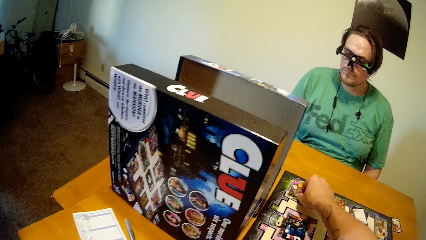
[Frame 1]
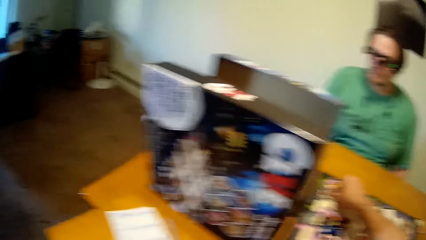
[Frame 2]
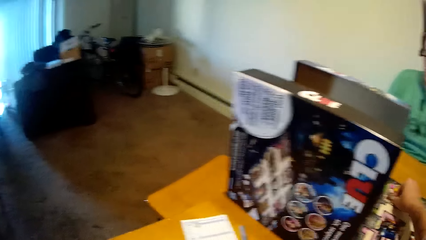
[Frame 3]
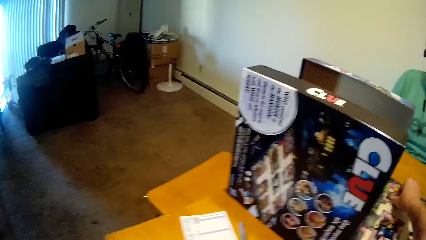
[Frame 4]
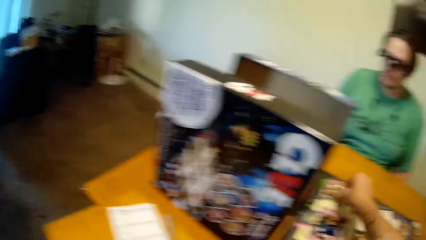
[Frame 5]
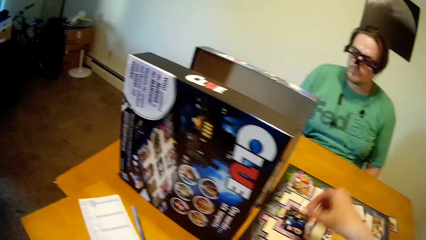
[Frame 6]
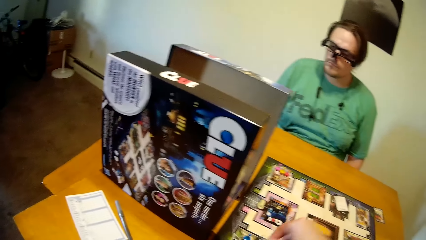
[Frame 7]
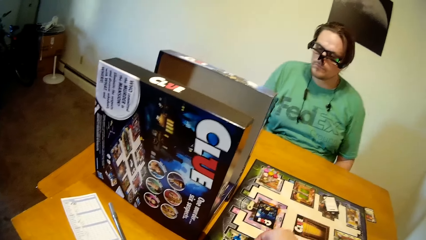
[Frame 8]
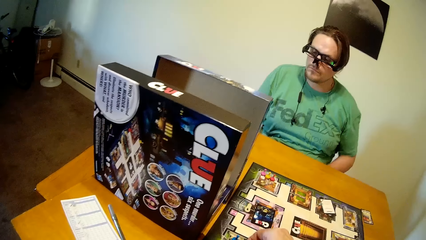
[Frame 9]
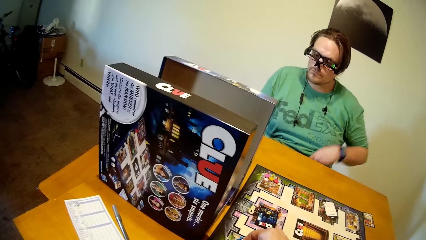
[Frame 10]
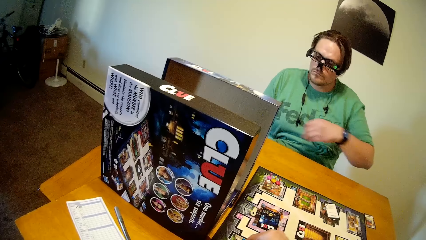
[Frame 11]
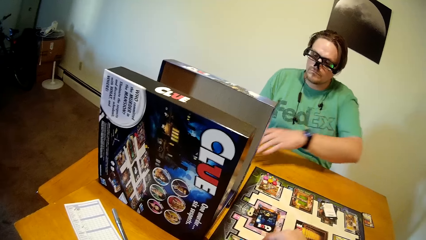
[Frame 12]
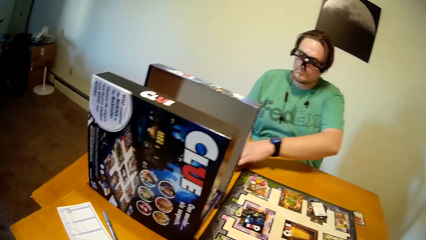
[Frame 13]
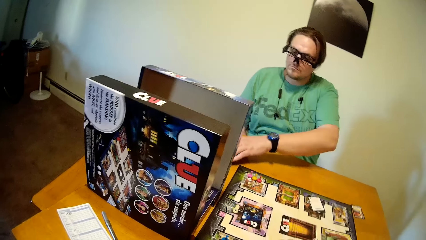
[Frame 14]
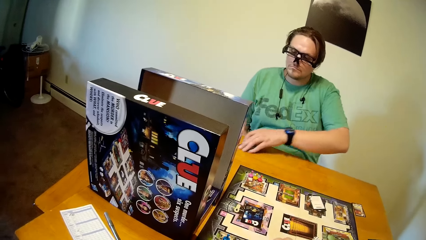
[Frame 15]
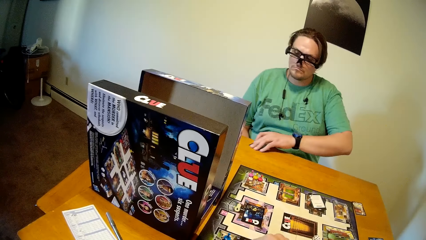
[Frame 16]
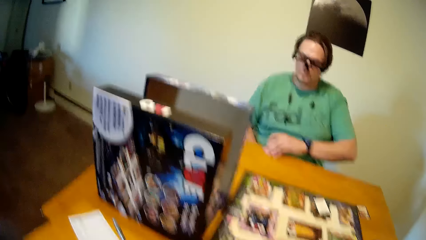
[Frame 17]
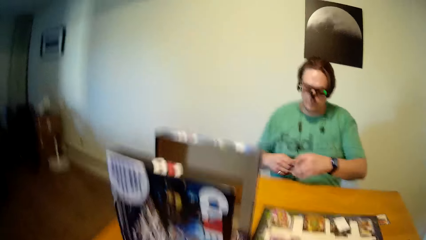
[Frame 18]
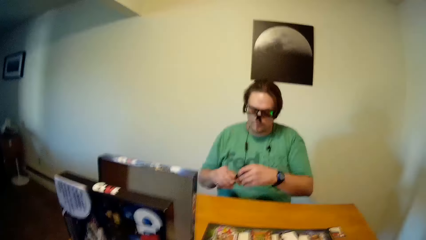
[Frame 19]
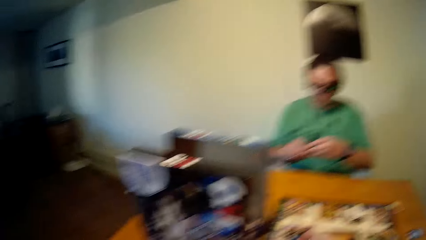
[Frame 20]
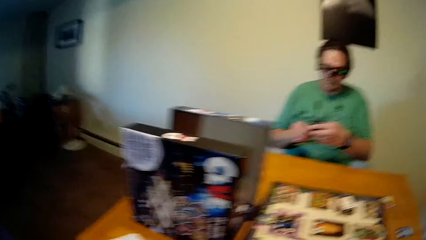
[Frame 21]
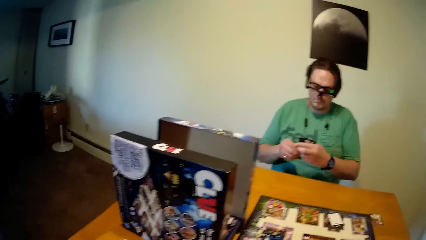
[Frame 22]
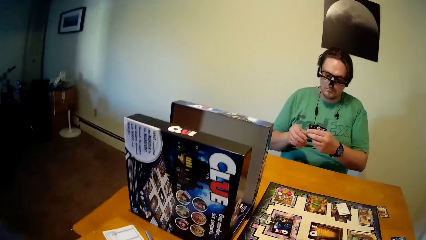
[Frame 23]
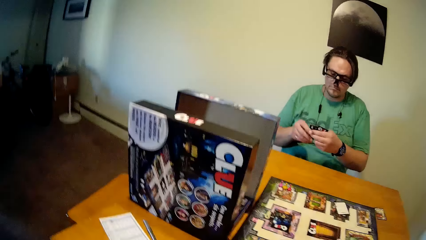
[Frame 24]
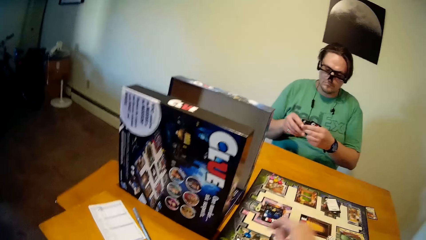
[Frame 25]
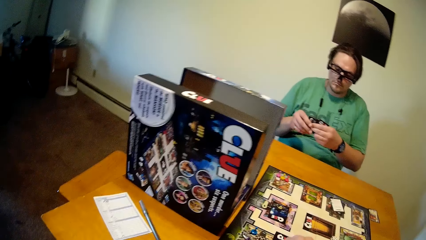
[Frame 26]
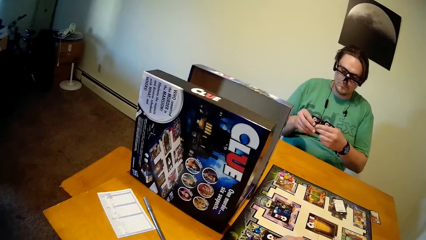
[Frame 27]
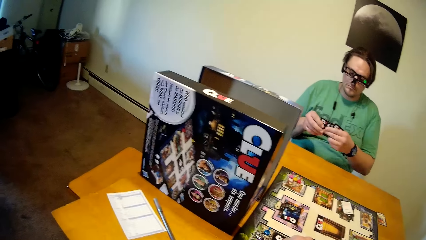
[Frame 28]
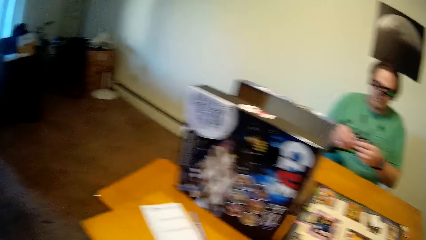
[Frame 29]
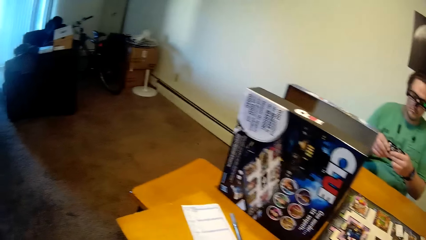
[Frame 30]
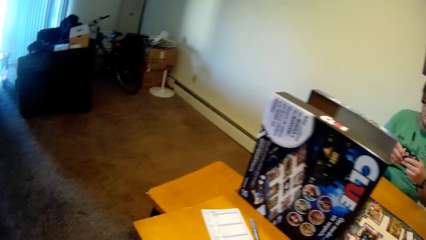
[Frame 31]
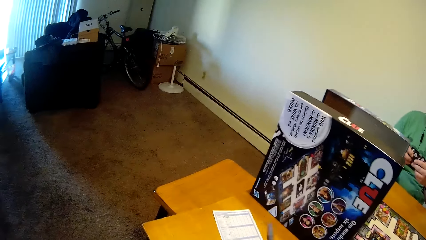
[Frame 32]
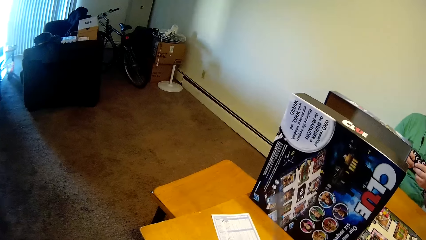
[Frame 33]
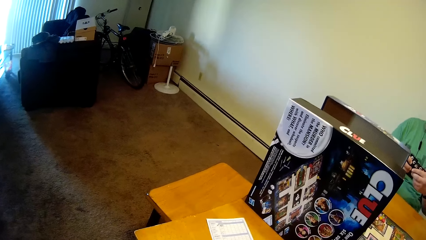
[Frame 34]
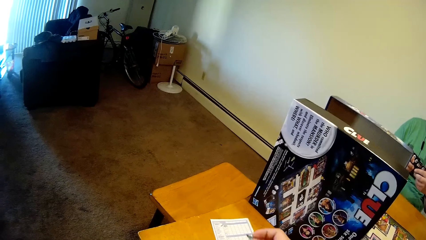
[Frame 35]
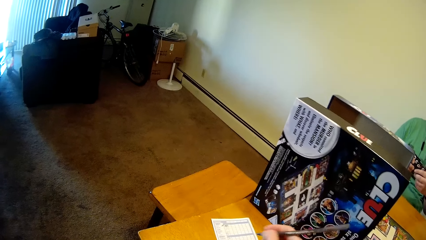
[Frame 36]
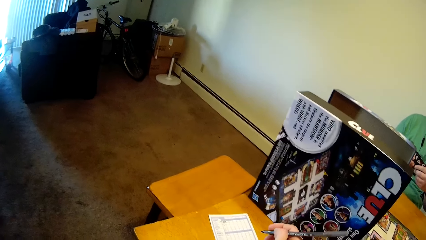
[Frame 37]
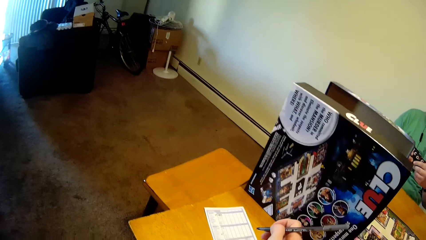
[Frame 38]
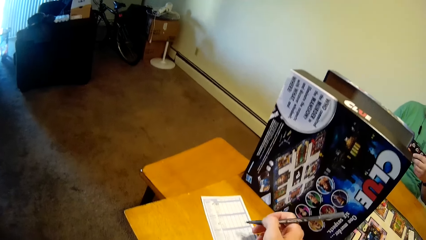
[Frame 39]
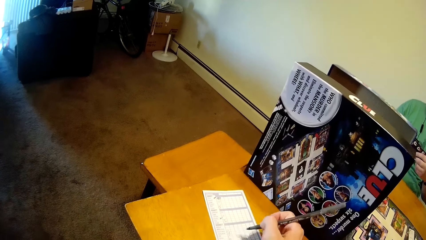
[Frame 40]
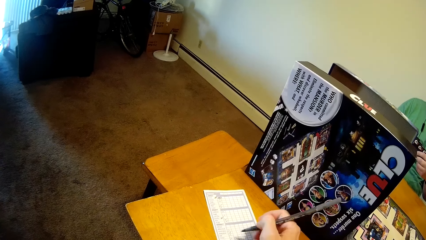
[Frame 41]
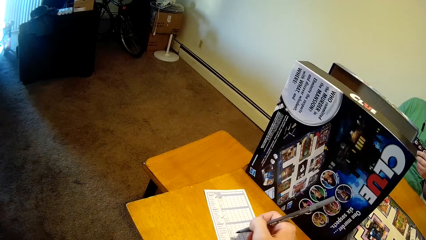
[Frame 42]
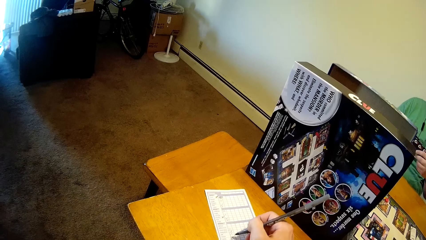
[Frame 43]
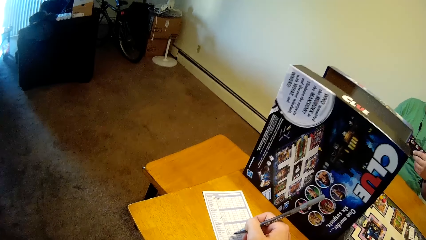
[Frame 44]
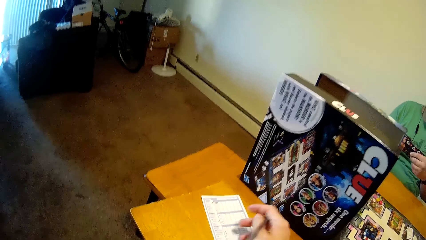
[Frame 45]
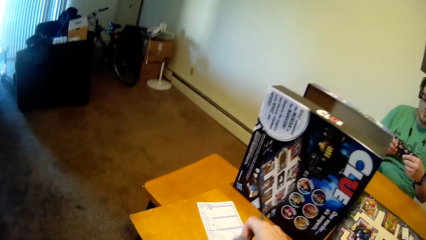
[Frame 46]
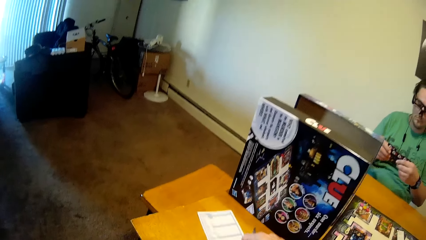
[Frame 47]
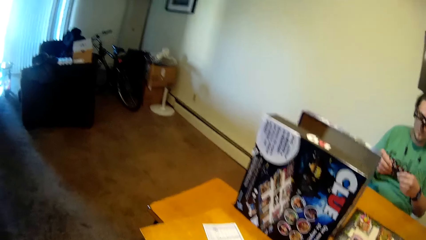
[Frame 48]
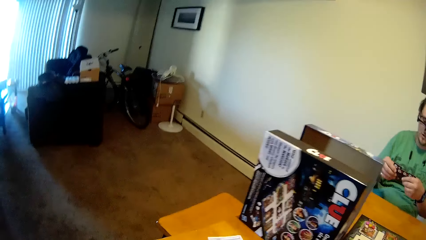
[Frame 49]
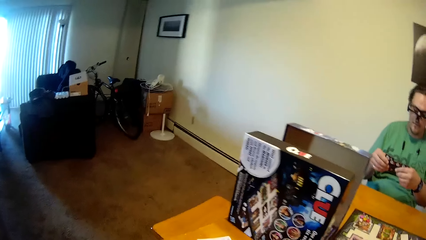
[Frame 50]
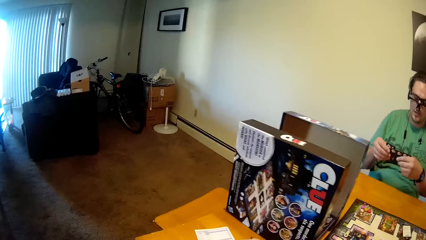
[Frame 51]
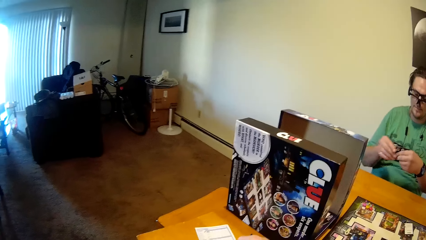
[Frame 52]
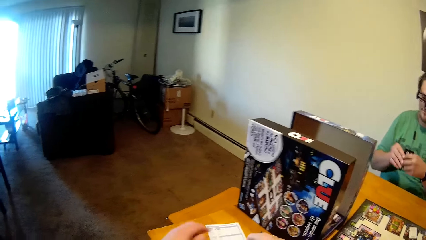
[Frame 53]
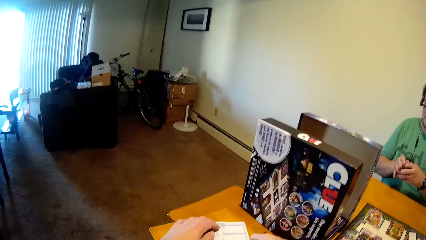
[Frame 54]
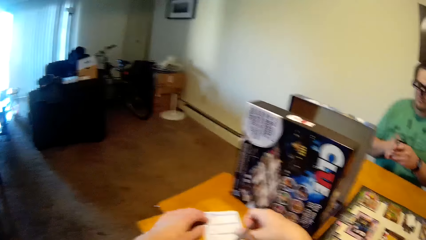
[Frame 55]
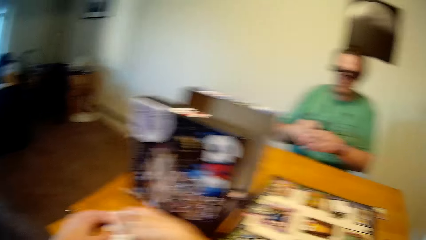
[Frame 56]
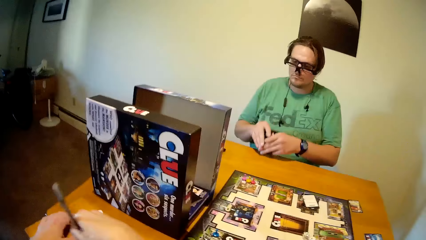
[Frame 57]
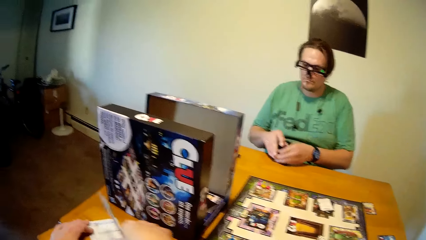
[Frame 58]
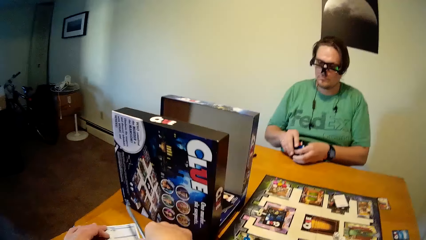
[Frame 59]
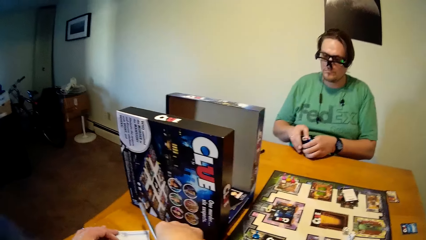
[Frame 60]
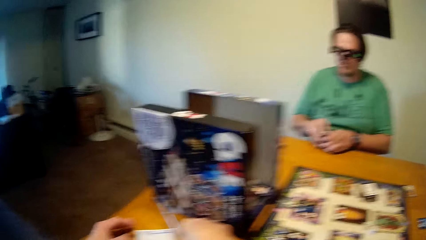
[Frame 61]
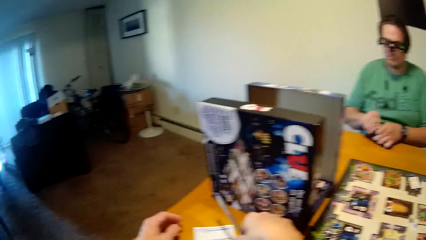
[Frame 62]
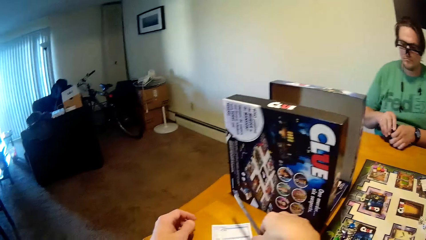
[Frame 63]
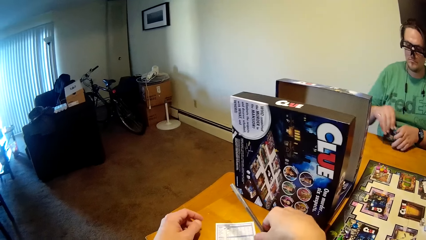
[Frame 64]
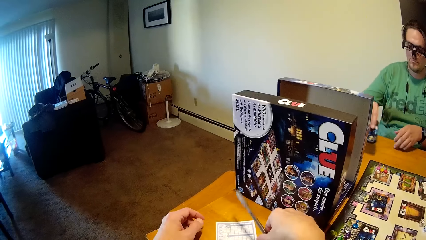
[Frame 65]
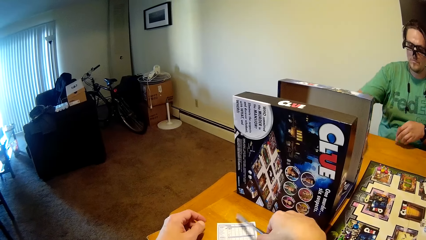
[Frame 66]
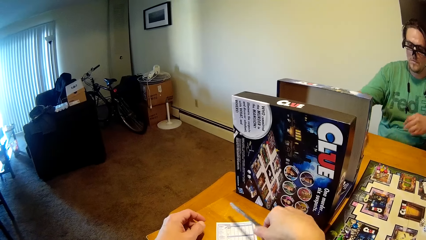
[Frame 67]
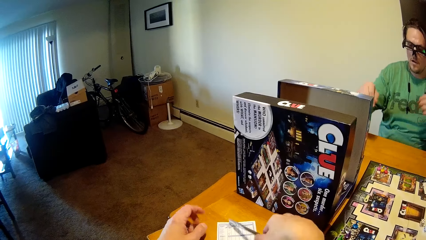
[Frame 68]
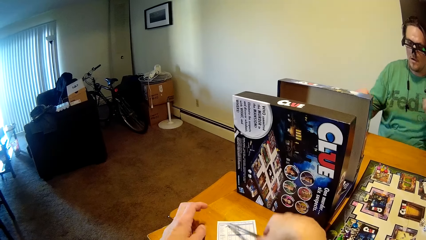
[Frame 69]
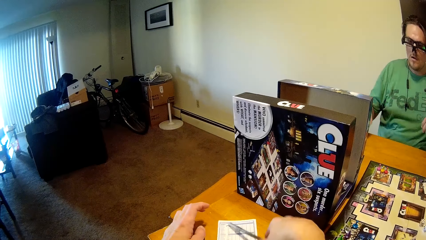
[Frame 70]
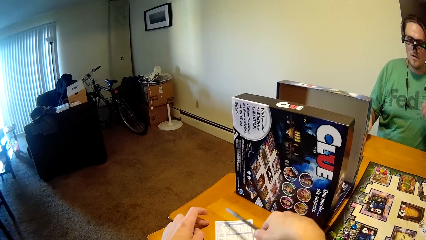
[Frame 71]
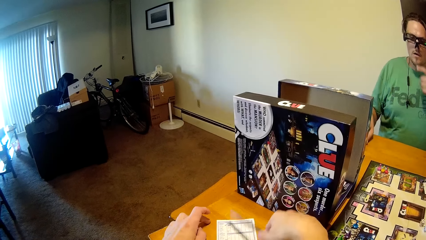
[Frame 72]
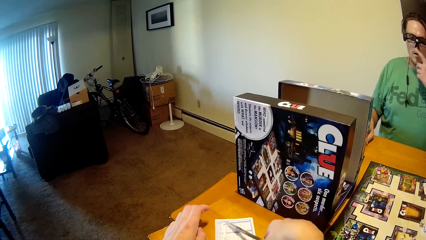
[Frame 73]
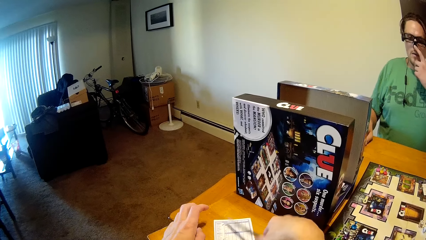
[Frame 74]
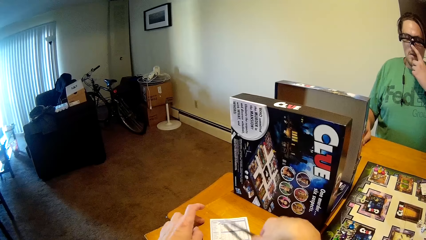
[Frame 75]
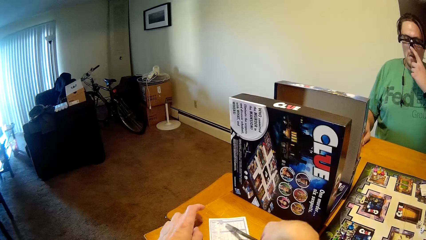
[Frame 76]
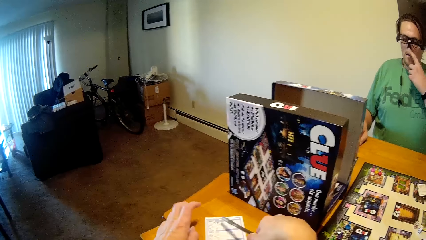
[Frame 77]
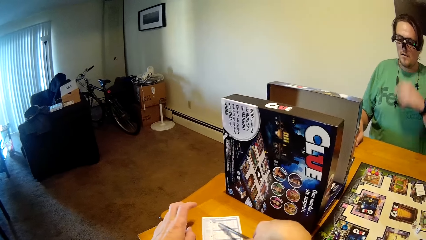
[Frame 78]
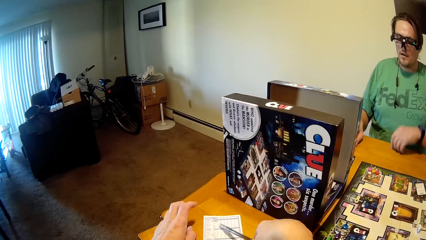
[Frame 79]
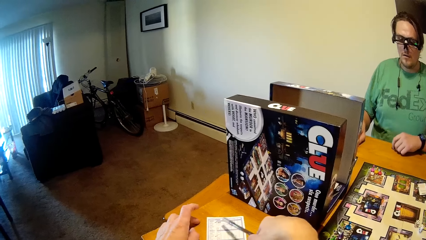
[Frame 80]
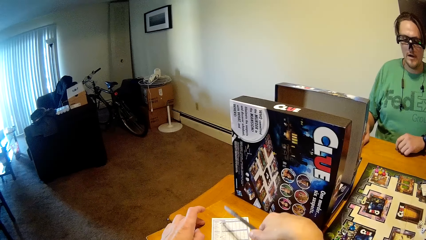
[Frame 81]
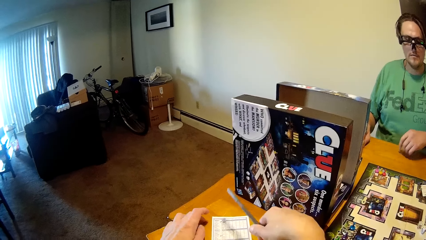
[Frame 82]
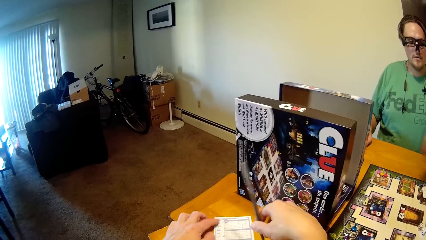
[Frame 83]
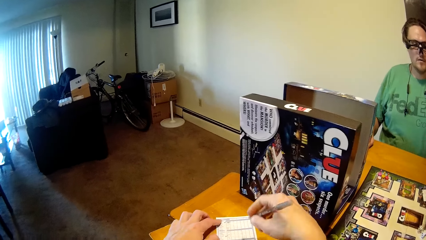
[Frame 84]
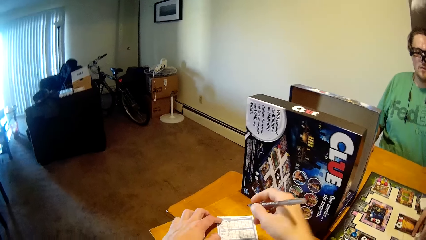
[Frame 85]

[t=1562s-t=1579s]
The man picks up the game cards on the table with his left hand. The man checks the cards. The camera wearer picks up the pen. He writes on the sheet or piece of paper with the pen in his right hand. The man places the game cards on the table with his right hand. The camera wearer hits the piece of paper with the pen.
